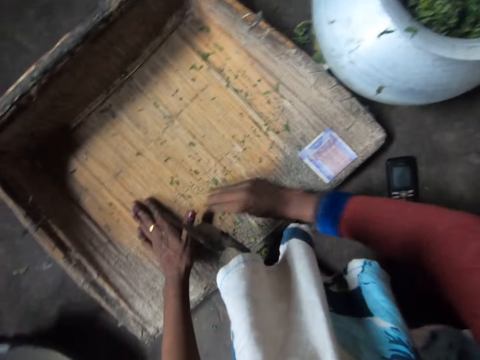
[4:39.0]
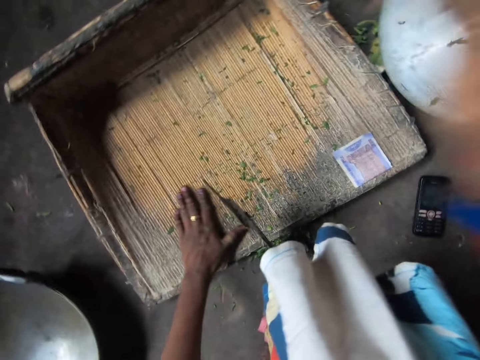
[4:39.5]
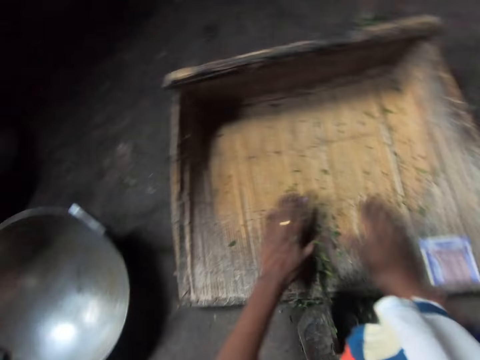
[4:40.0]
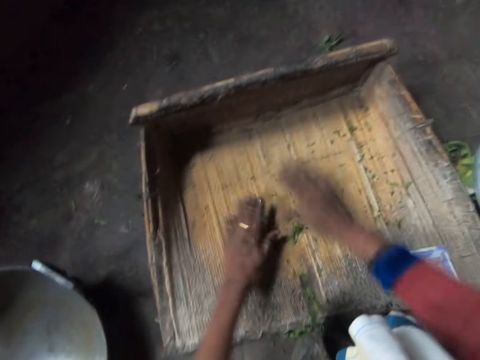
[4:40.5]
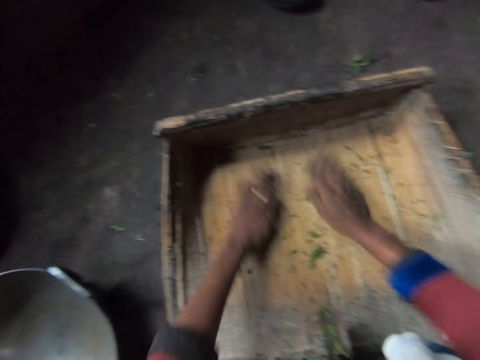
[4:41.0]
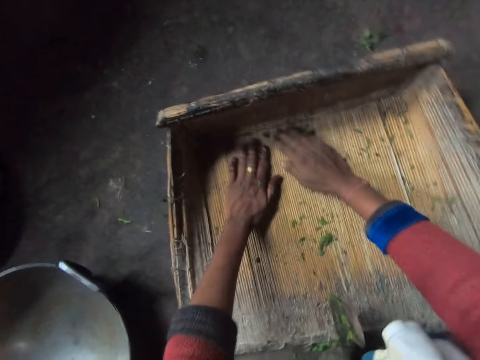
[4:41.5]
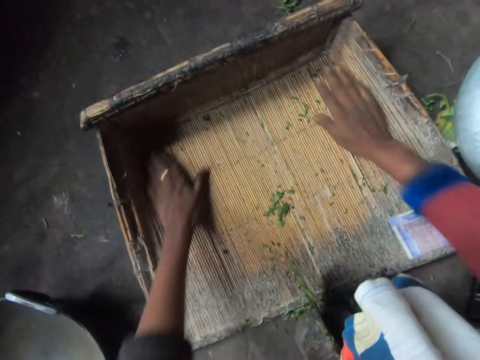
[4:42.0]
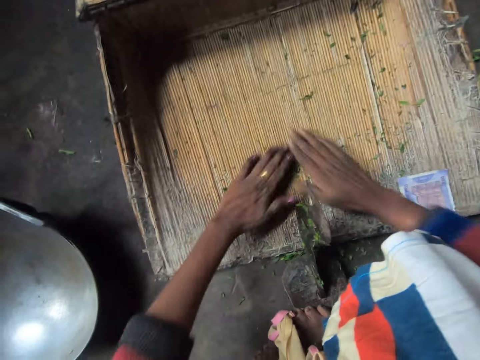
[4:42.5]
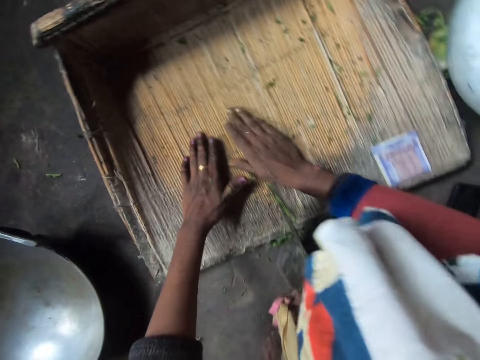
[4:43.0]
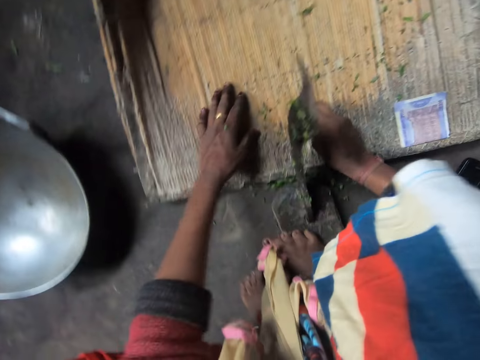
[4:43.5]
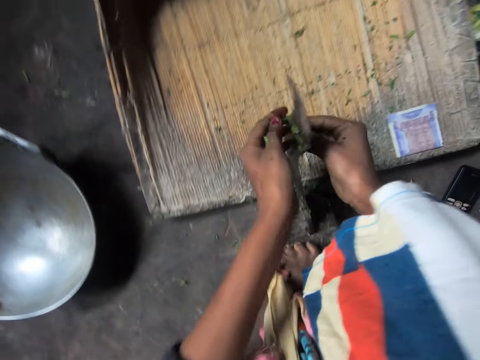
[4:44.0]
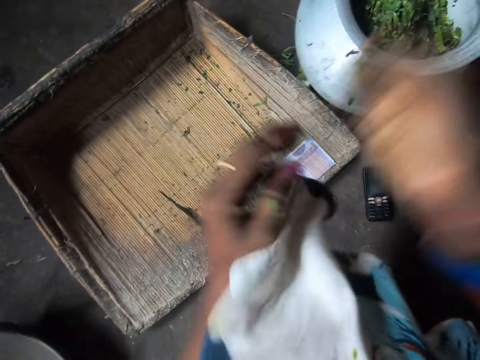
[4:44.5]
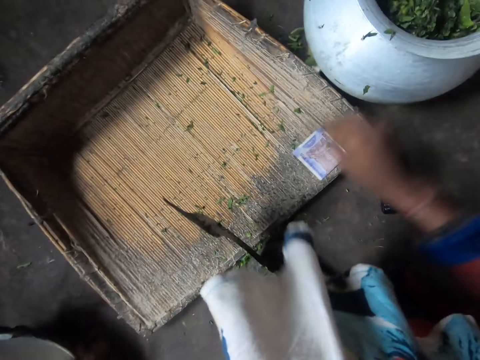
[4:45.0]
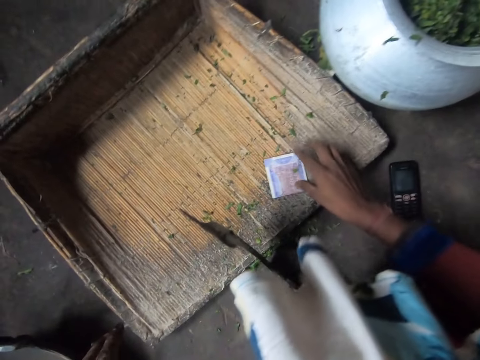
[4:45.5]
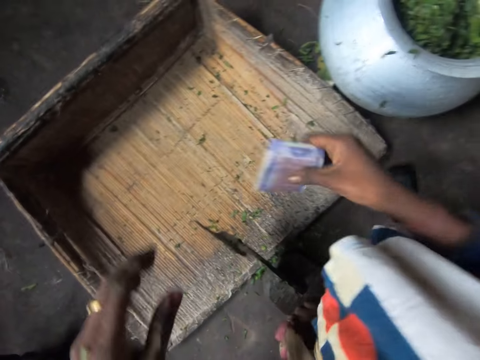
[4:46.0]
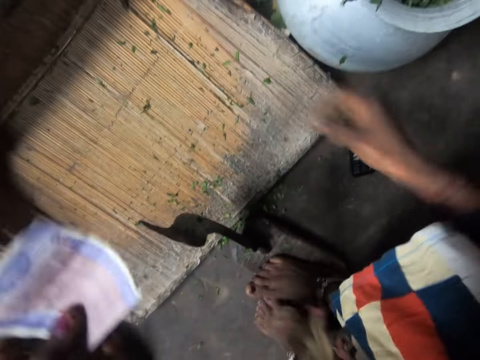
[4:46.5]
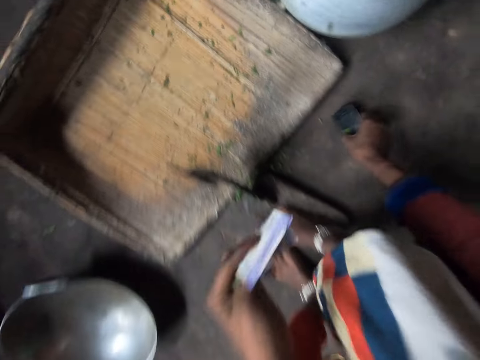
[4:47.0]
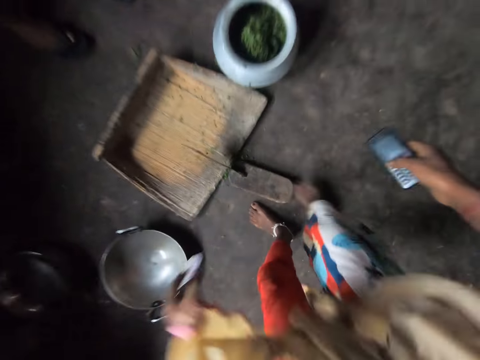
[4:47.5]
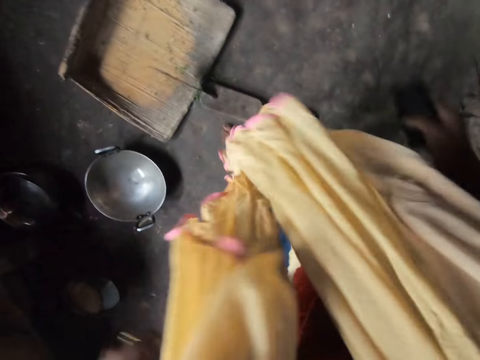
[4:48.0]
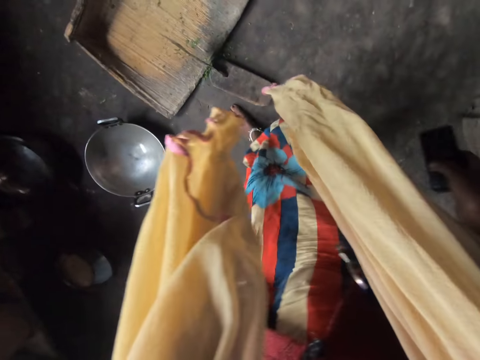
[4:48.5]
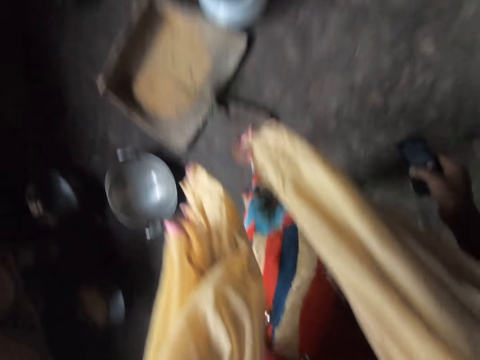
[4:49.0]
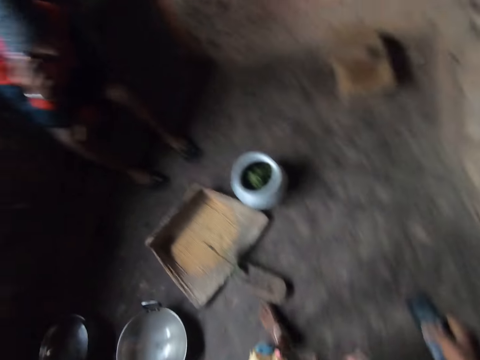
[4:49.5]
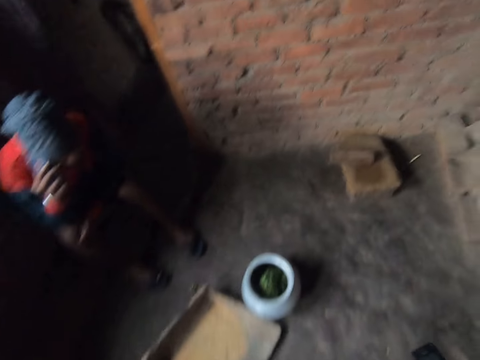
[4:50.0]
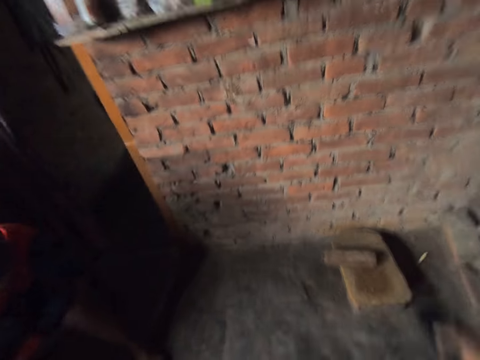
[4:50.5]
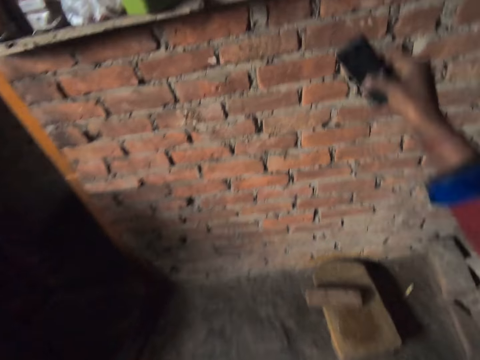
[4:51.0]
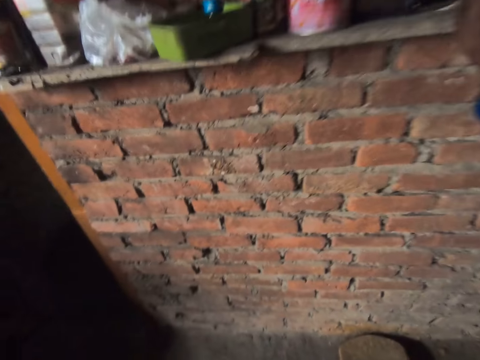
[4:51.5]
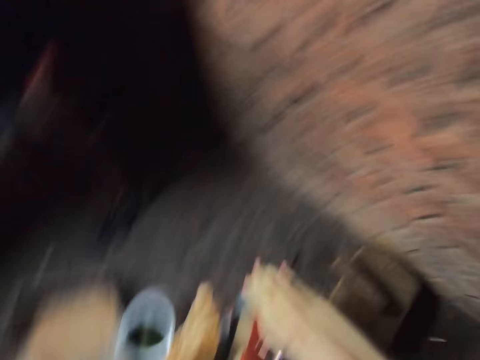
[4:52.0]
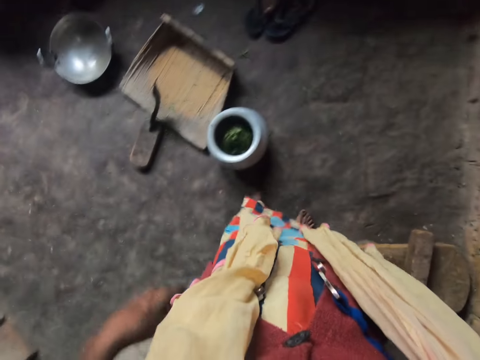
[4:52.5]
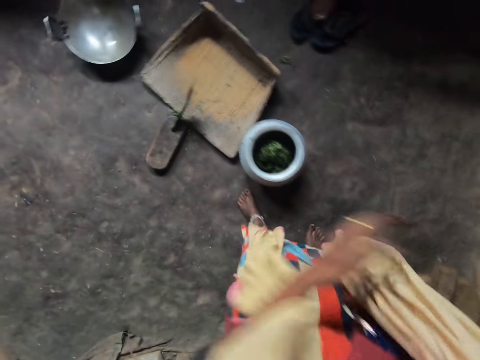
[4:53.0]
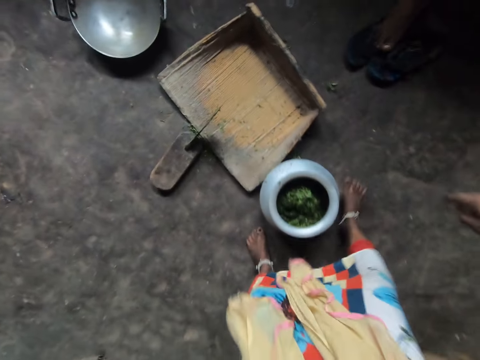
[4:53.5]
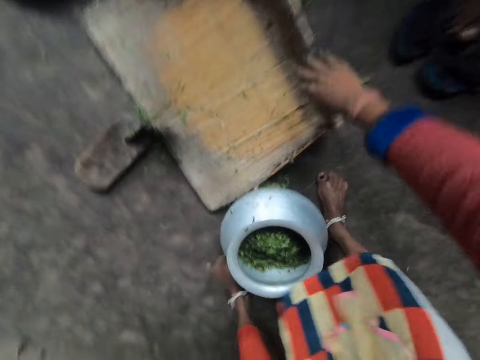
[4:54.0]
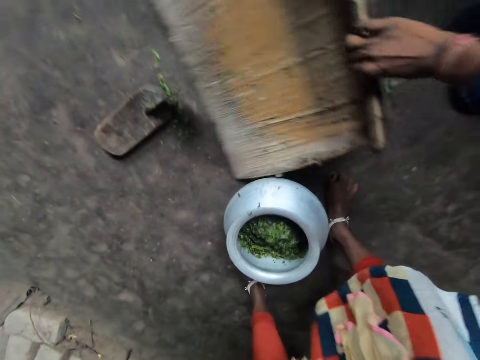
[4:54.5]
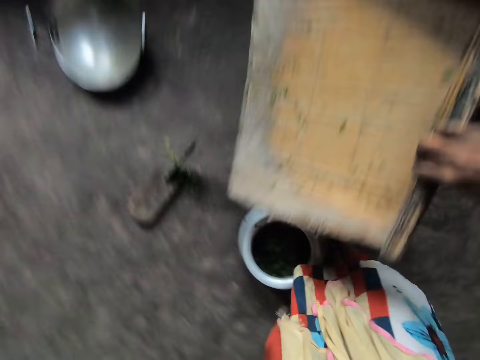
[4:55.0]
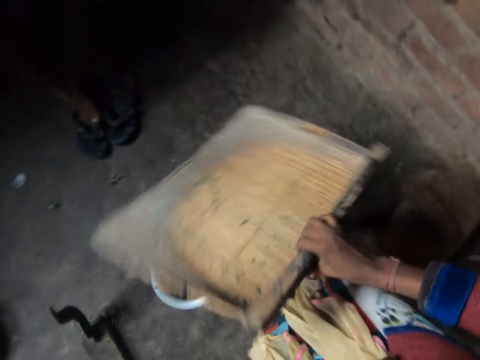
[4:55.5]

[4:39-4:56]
The camera wearer takes vegetables from the chopping board. She puts the chopped vegetables into the clay pot. She gathers the vegetables on the chopping board. She takes the vegetables from the chopping board. She puts the chopped vegetables into the clay pot or metallic pot. She takes money from the chopping board. She passes the money to her left hand. She picks up a phone from the ground. She stands from the floor. A man sits in the kitchen. The camera wearer walks around the kitchen. She places the phone on a wooden wall slab. The man sits in the kitchen. The camera wearer carries the chopping board or winnowing tray from the ground.

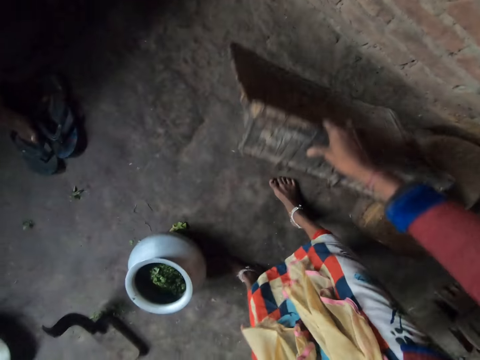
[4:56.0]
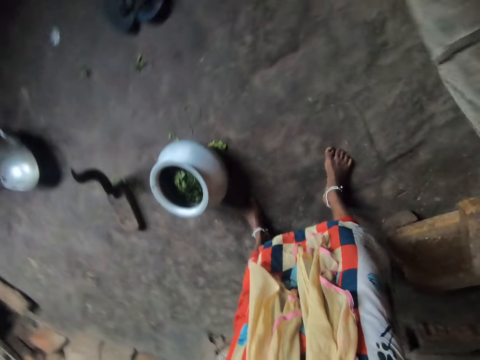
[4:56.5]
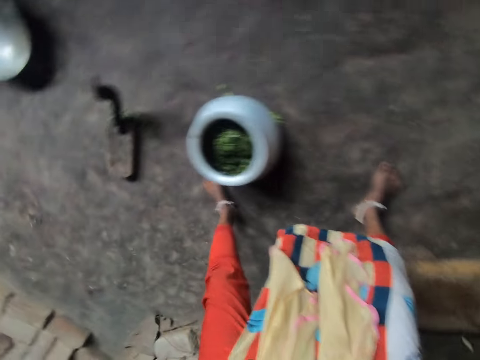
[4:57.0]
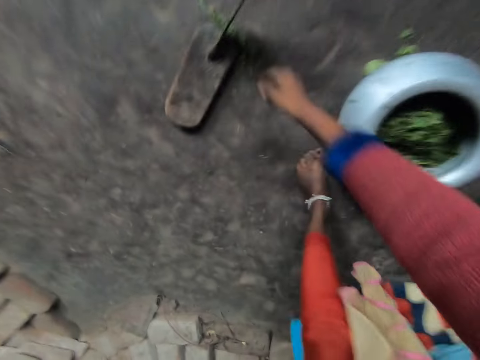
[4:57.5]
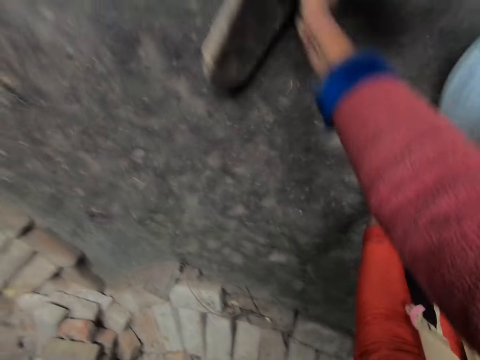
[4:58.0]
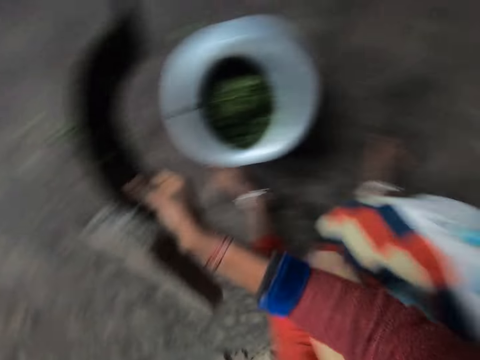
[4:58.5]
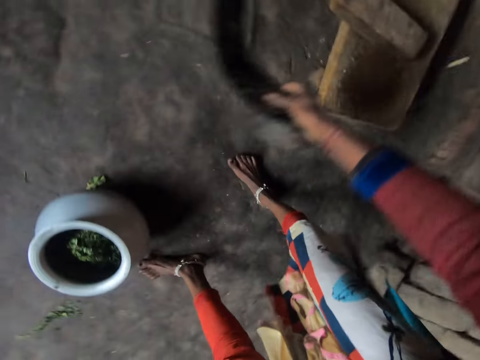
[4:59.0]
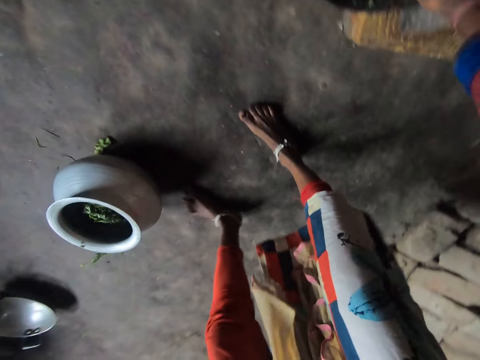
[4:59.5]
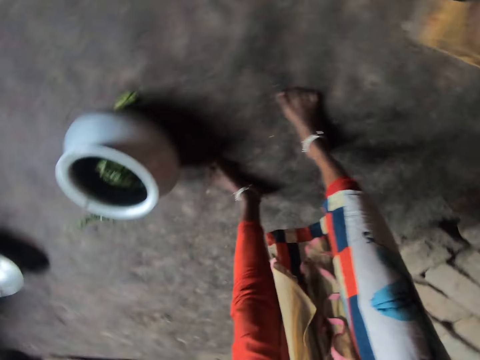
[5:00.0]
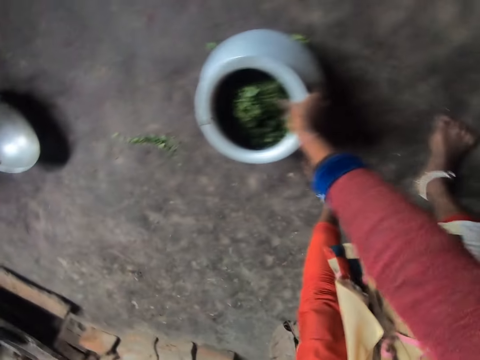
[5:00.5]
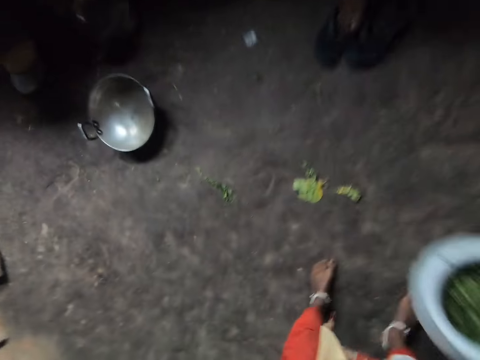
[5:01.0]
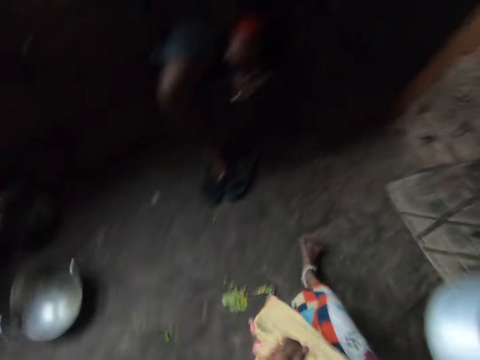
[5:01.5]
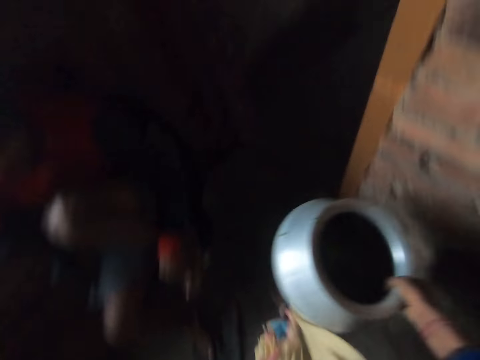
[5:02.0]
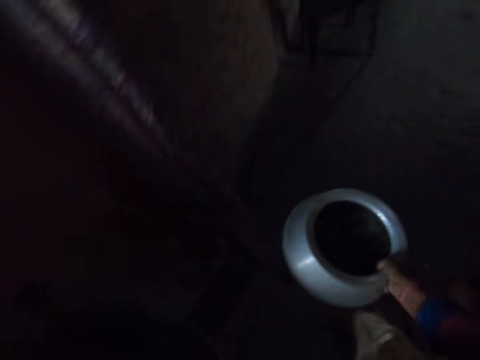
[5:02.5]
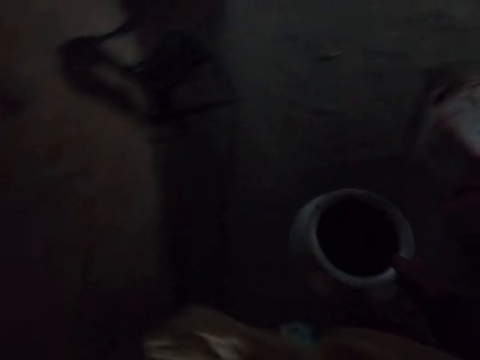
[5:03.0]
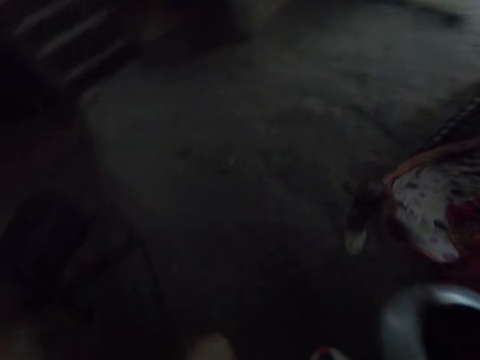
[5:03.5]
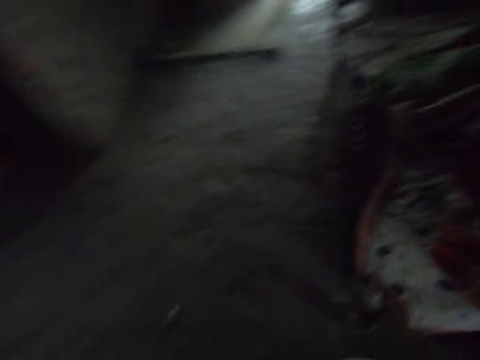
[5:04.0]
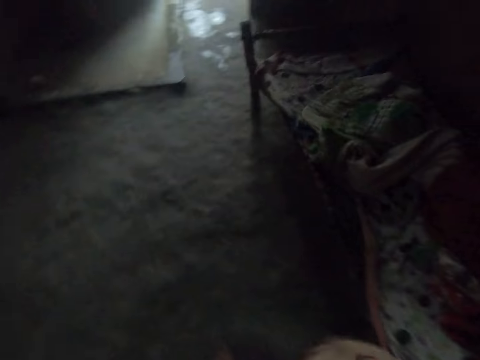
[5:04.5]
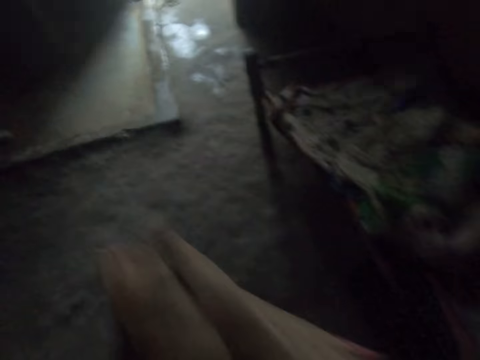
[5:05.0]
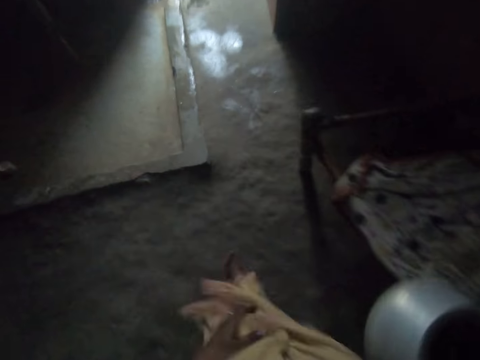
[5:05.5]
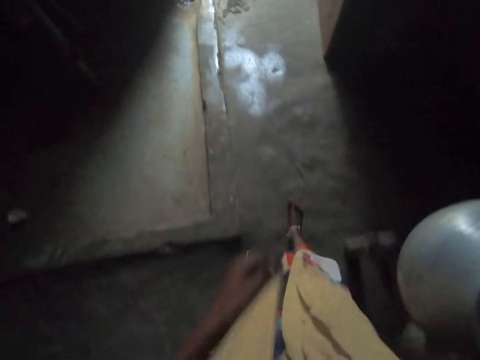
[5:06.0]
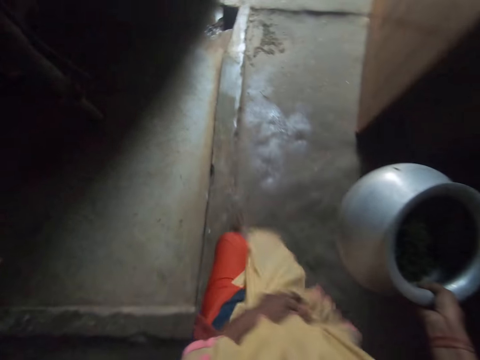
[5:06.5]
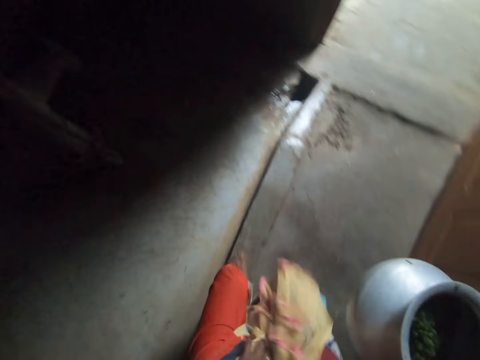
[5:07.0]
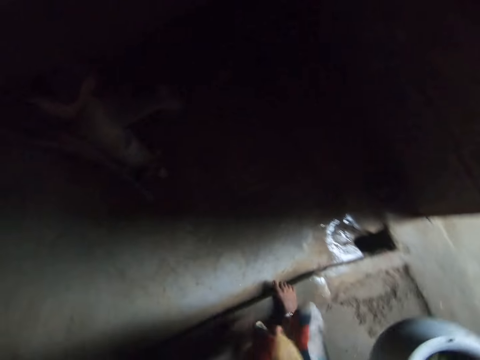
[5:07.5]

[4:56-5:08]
The camera wearer places the chopping board beside the wall. They carry the kitchen axe from the ground. They place the kitchen axe on the chopping board on the floor. They carry the clay pot from the ground. A man sits in the kitchen. The camera wearer walks towards a tap.
